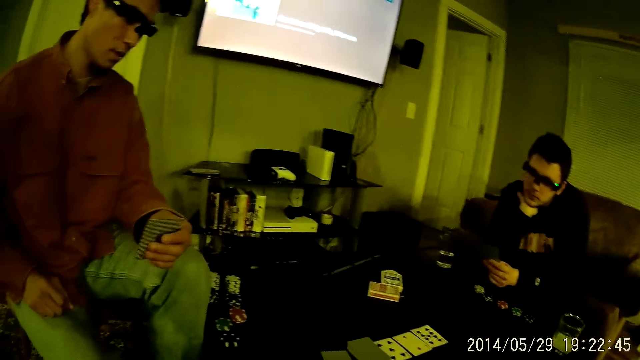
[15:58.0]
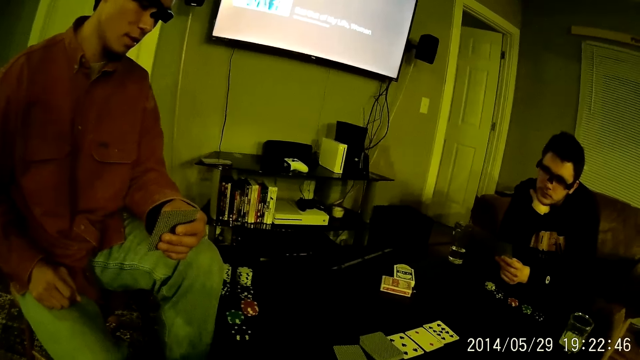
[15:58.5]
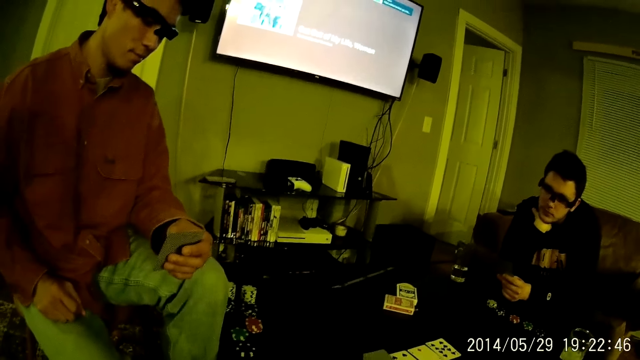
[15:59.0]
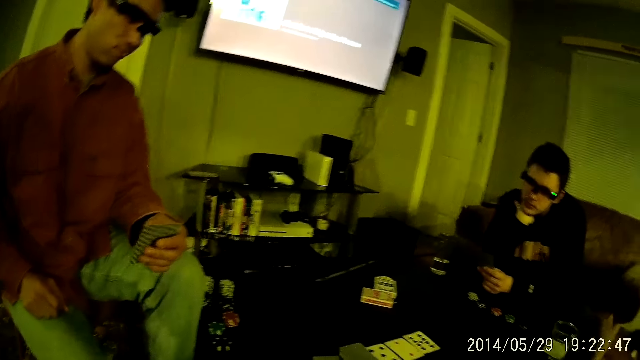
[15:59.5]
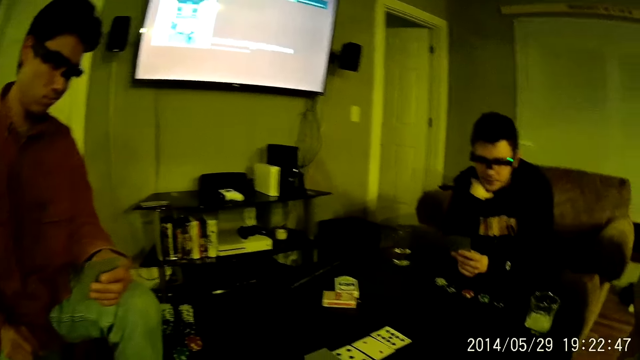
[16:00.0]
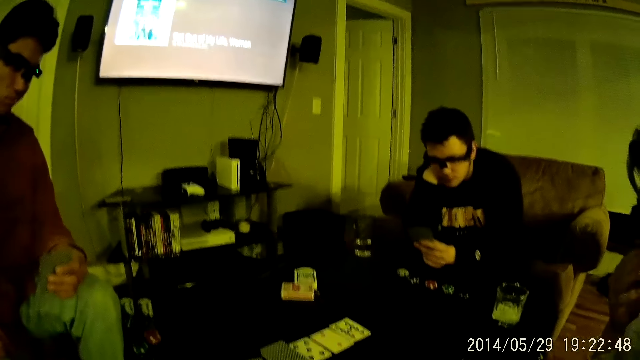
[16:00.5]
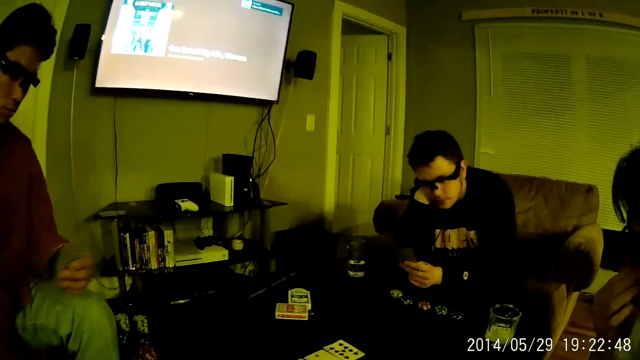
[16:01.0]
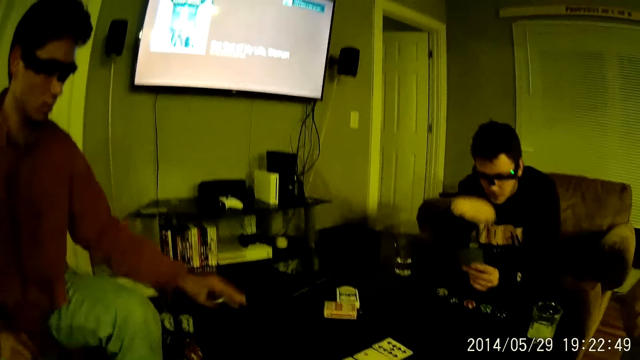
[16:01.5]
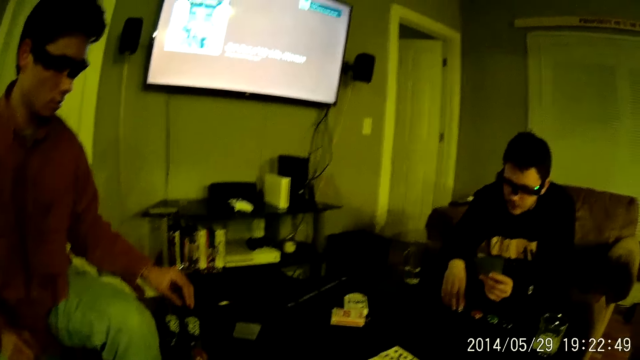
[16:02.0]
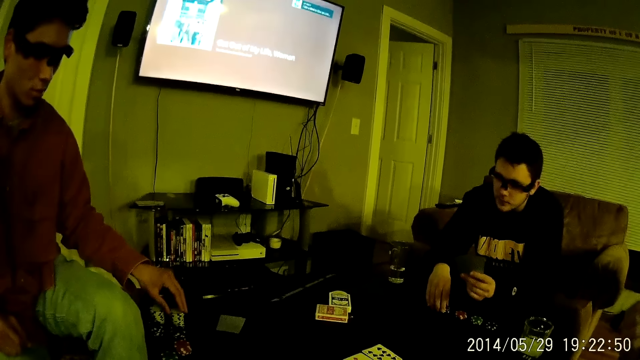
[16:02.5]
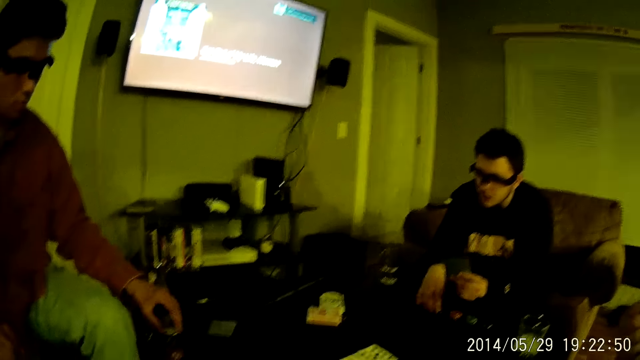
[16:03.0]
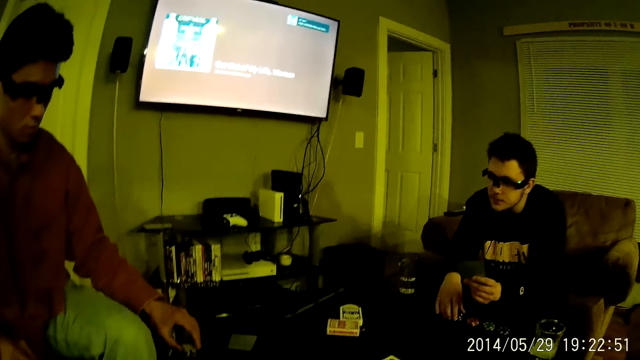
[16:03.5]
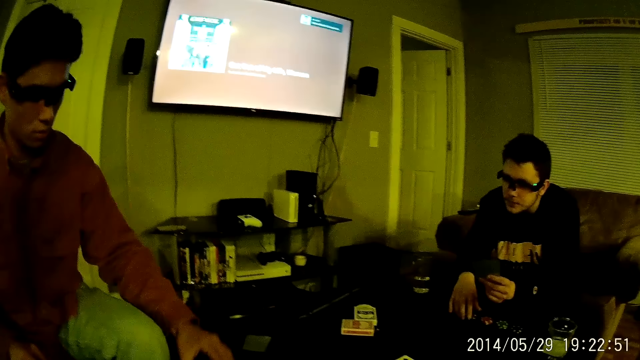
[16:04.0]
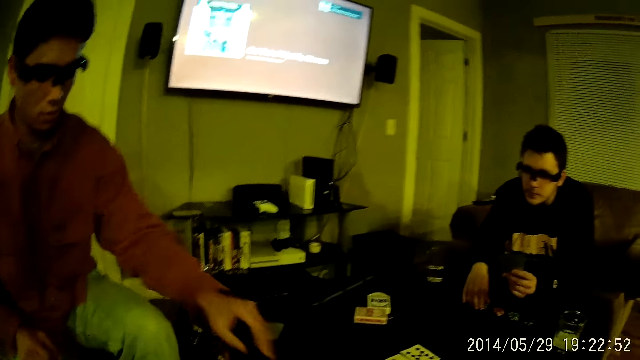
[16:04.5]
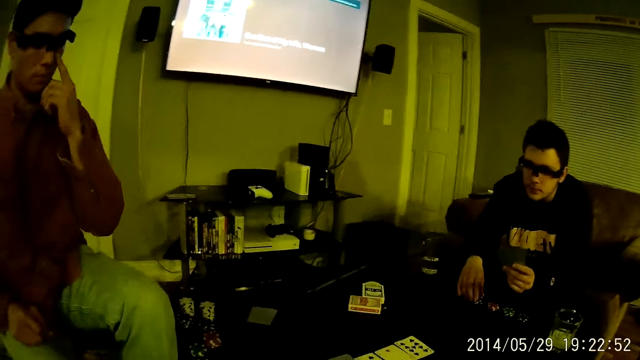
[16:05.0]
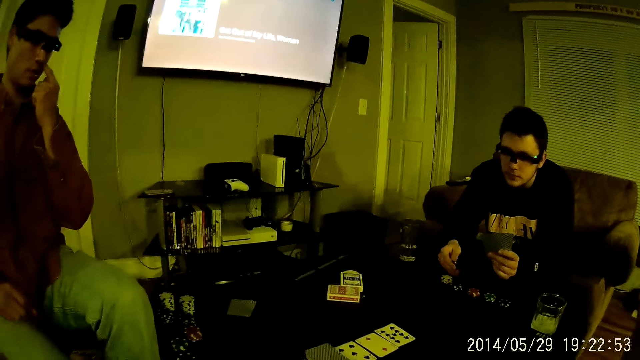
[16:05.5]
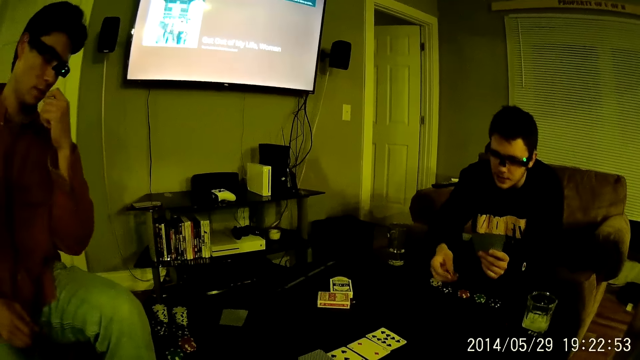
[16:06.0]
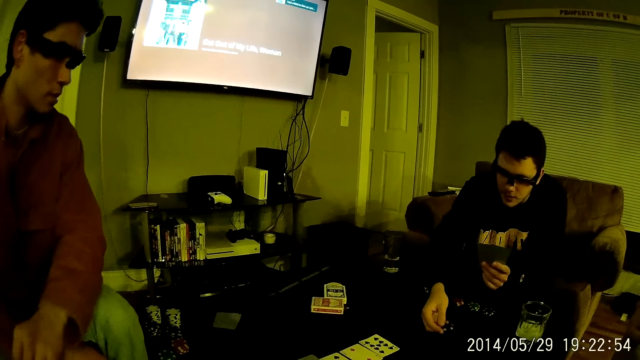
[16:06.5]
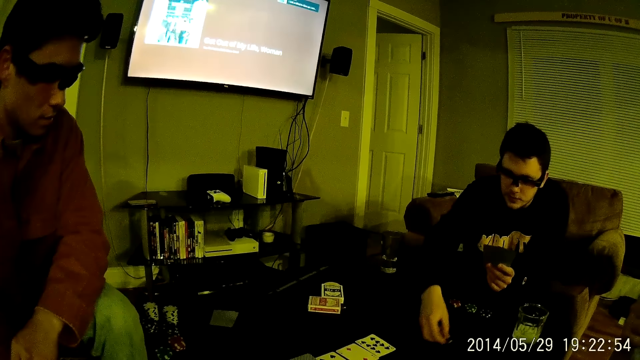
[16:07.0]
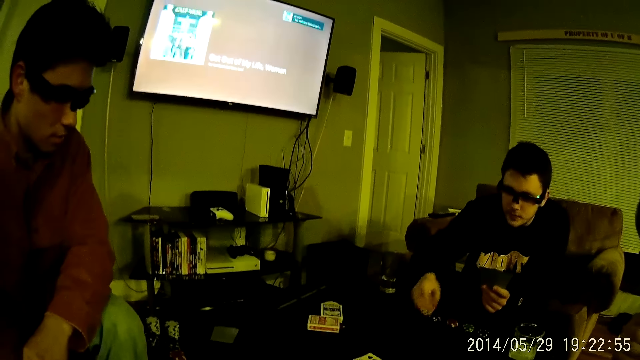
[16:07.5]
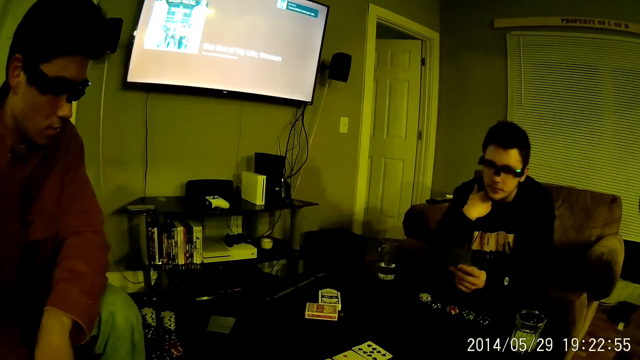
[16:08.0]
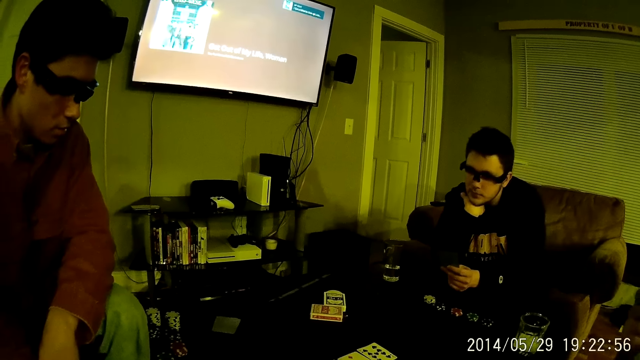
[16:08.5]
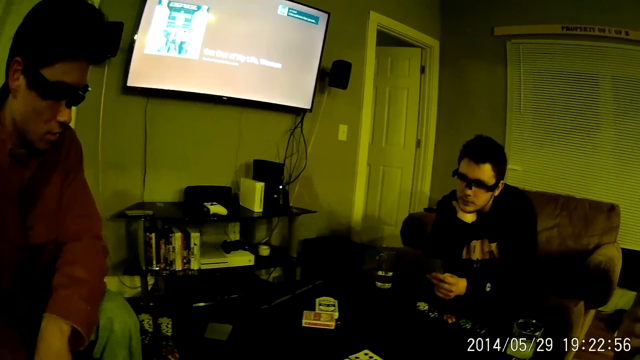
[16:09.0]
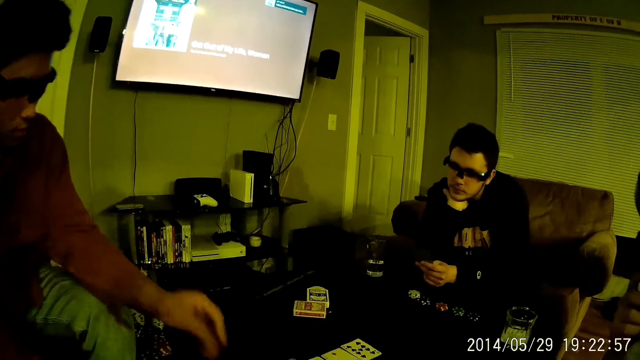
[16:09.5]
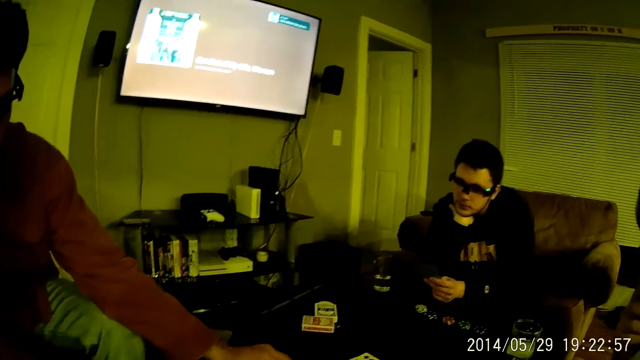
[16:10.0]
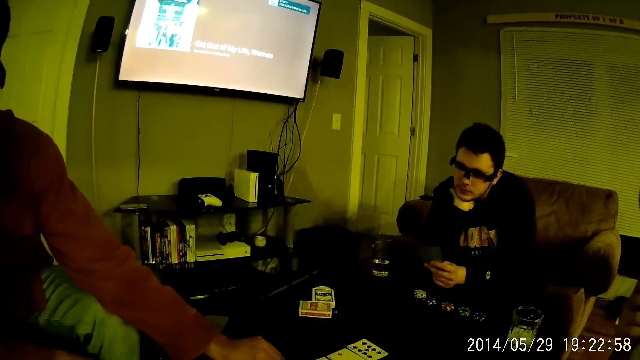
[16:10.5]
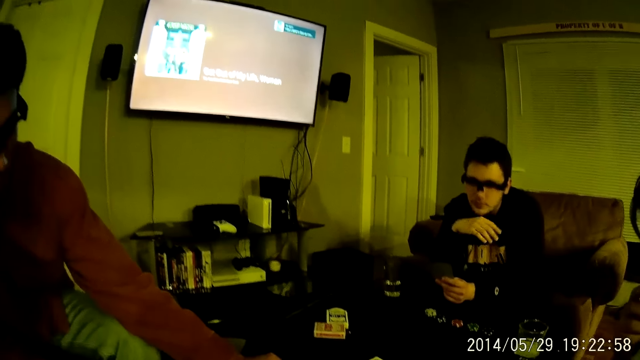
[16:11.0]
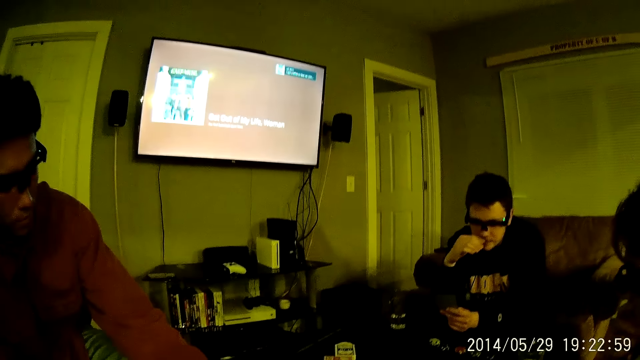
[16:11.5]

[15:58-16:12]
A man talks to another man. The second man drops a card on the table with his left hand. The first man picks a card from the table with his right hand. The second man picks a card from the table with his left hand. The first man picks a token. The second man drops the chip on the table with his left hand, touches the nose and picks a card. The first man throws the card in his right hand on the table and moves the token. The second man rests a hand on the thigh. A third man throws a token on the table. The first man rests a hand under the chin. The third man moves his hand. The second man repositions a card on the table with his left hand.

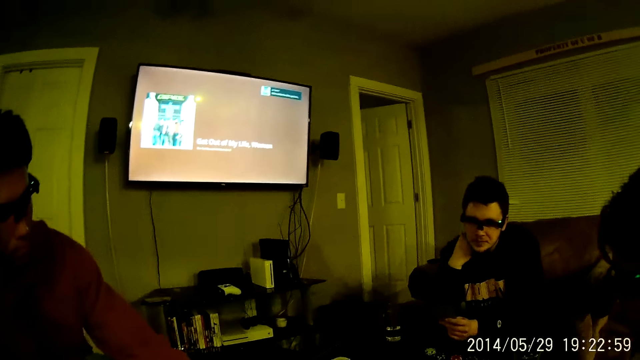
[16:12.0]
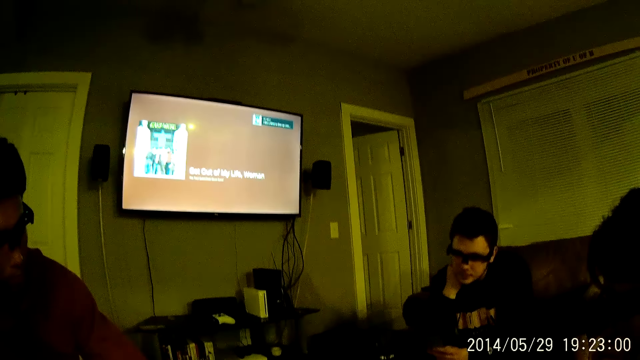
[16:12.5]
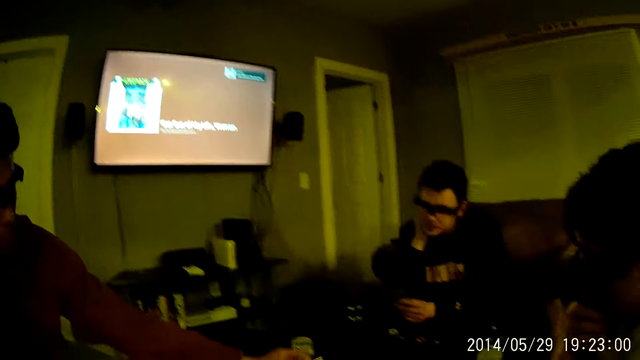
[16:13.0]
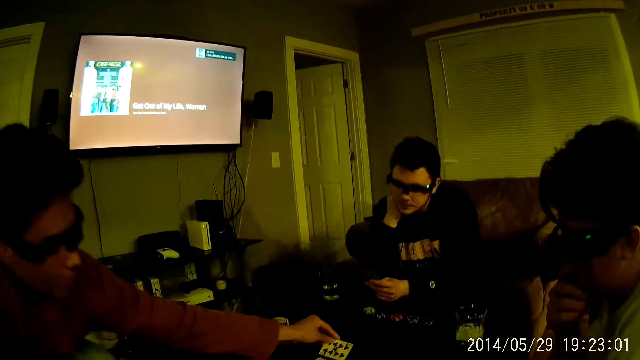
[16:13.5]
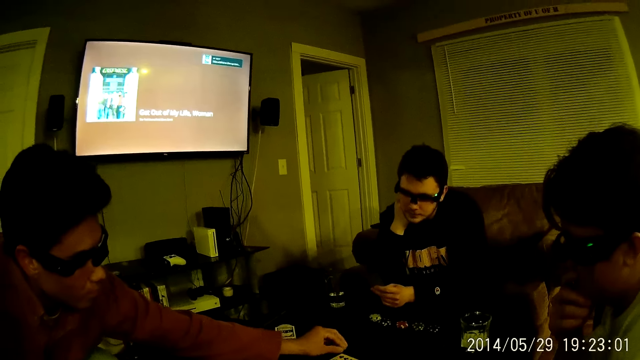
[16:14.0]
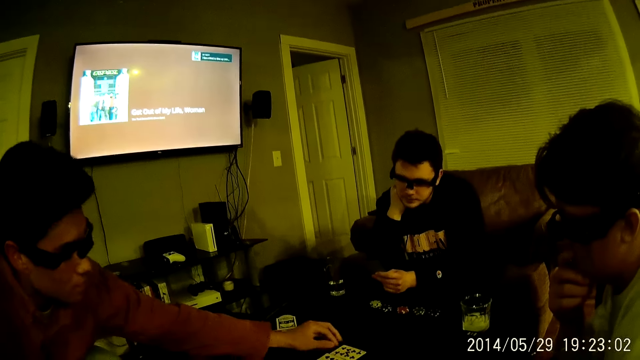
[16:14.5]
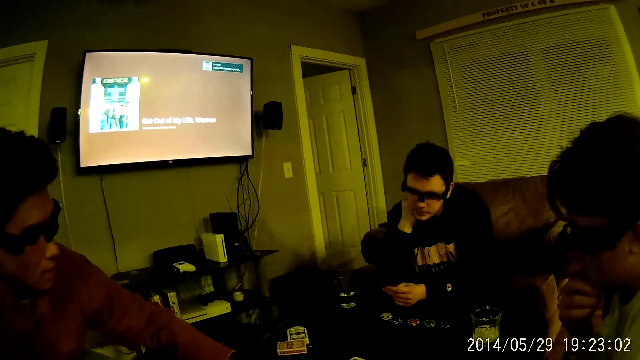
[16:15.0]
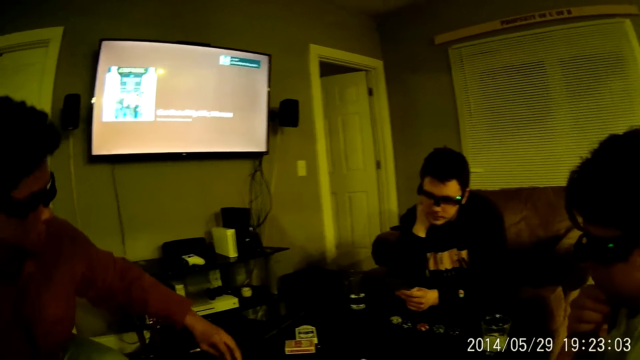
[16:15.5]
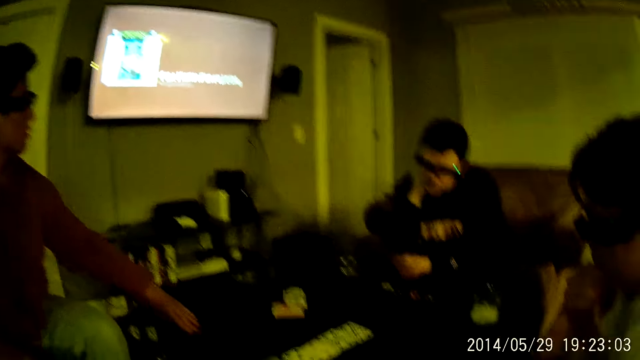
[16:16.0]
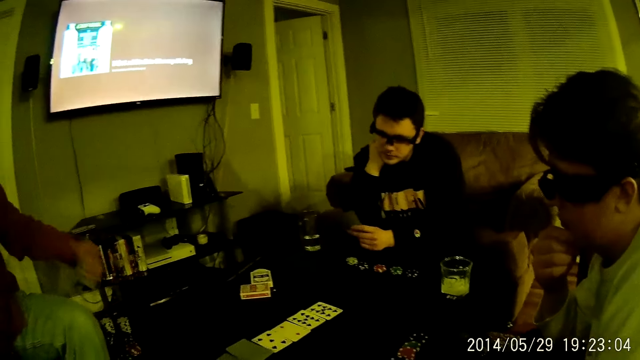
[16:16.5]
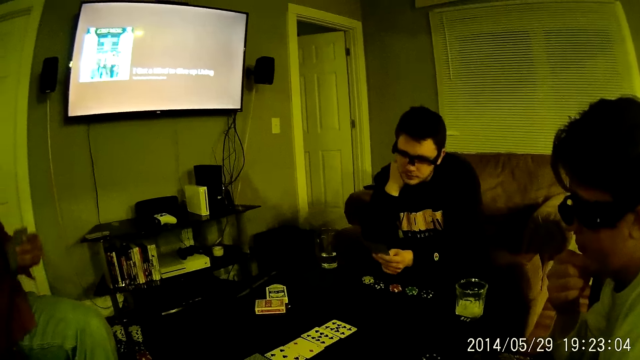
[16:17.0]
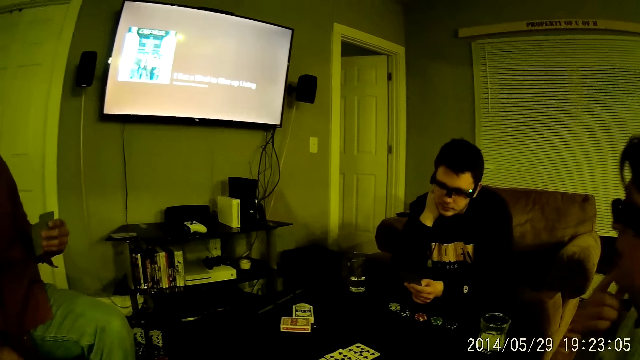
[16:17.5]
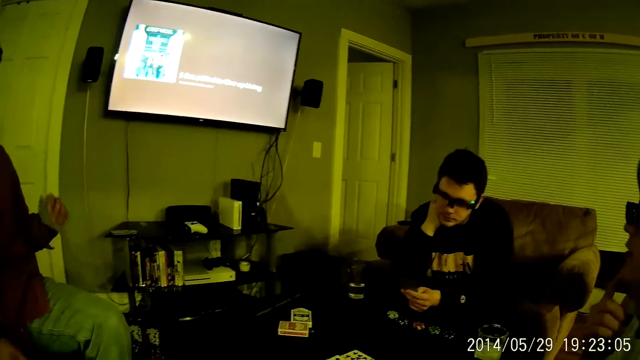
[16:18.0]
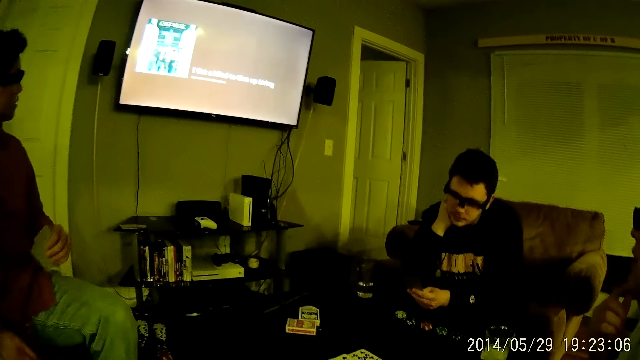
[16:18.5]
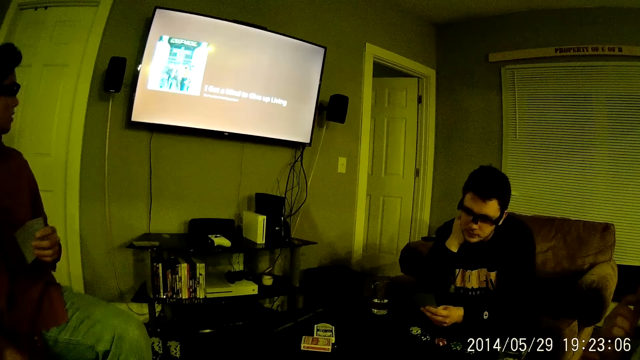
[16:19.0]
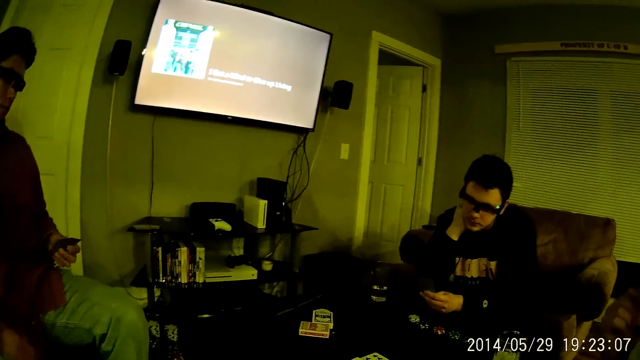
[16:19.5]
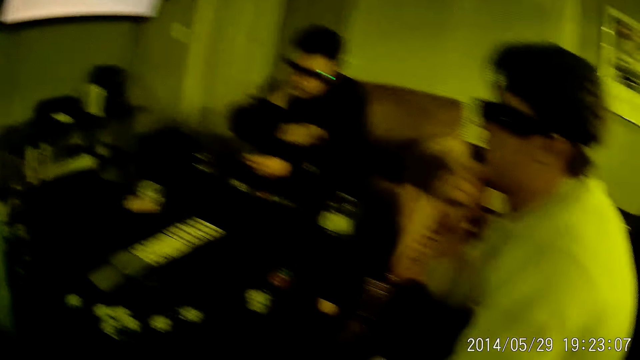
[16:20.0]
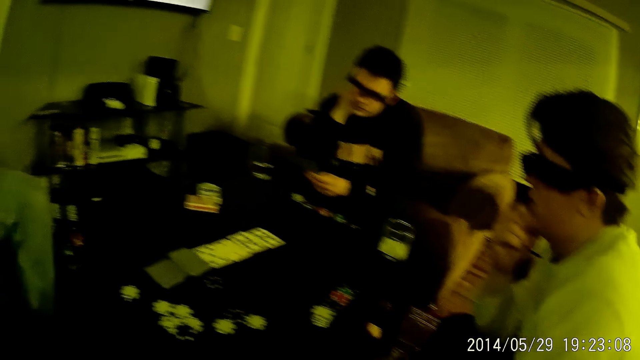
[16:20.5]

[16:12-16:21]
A man touches the nose and rests a hand on the chin. Another man picks a card from the table with his left hand.
